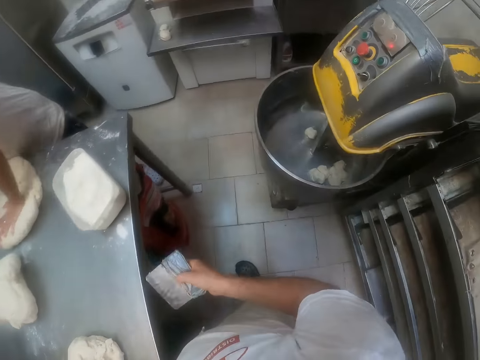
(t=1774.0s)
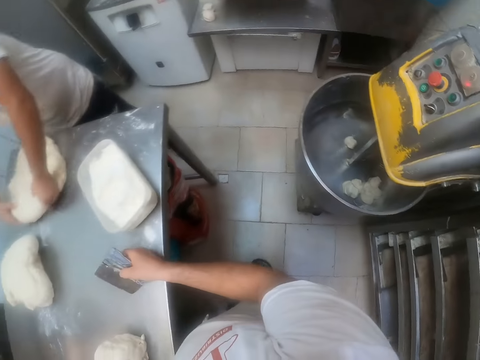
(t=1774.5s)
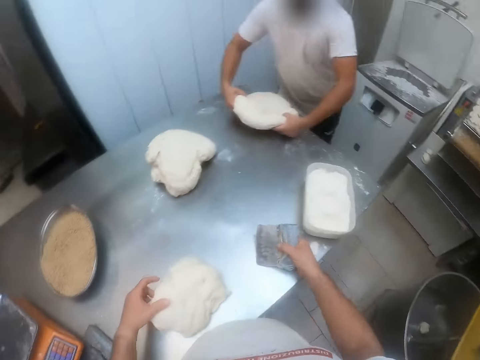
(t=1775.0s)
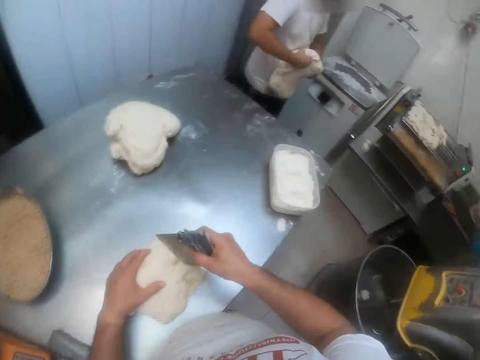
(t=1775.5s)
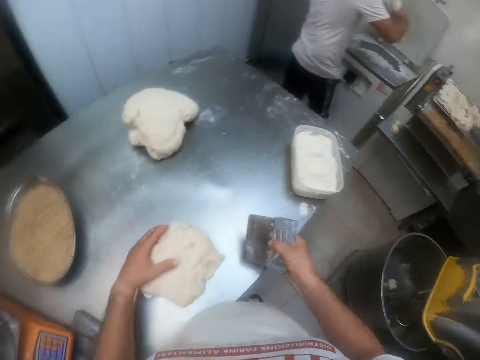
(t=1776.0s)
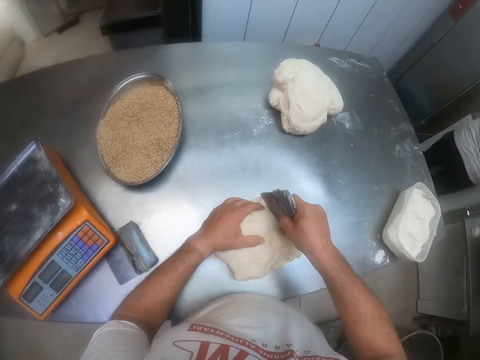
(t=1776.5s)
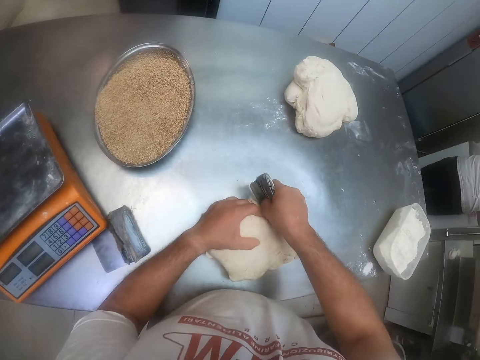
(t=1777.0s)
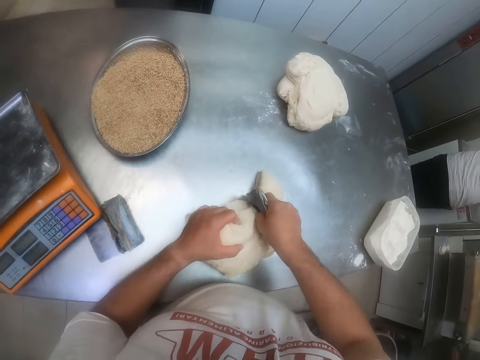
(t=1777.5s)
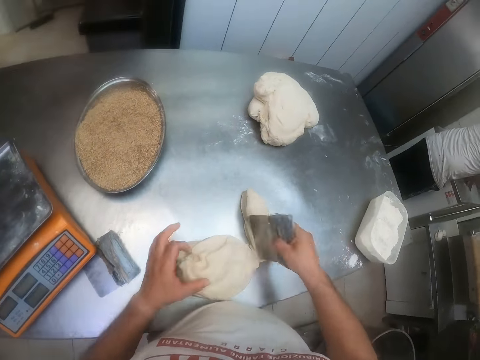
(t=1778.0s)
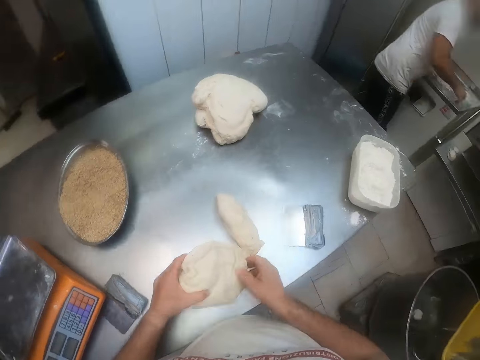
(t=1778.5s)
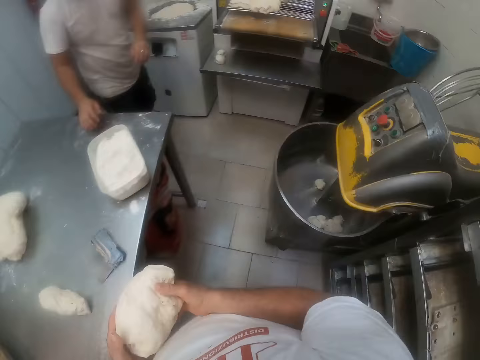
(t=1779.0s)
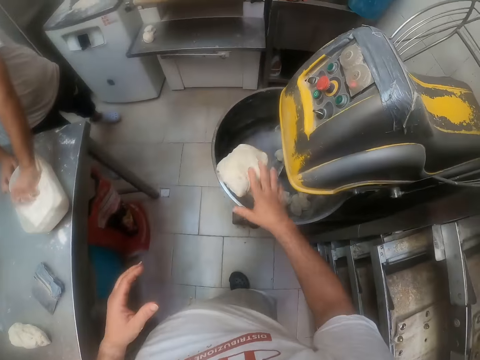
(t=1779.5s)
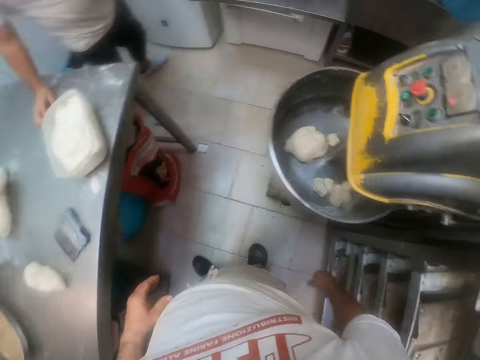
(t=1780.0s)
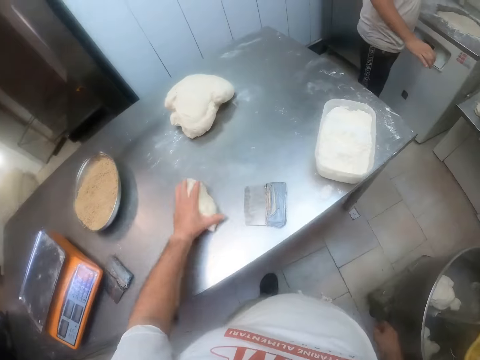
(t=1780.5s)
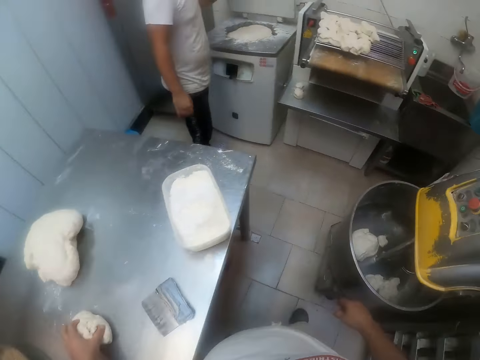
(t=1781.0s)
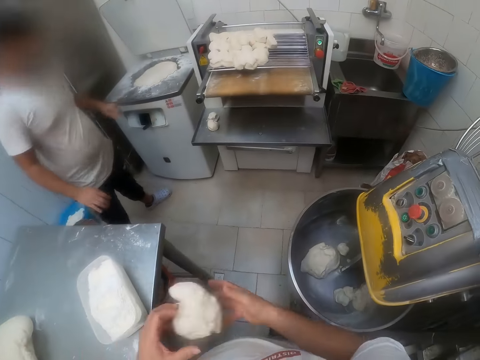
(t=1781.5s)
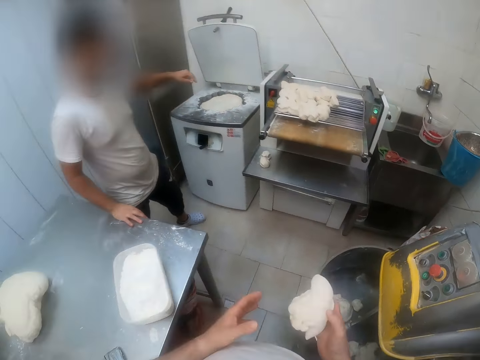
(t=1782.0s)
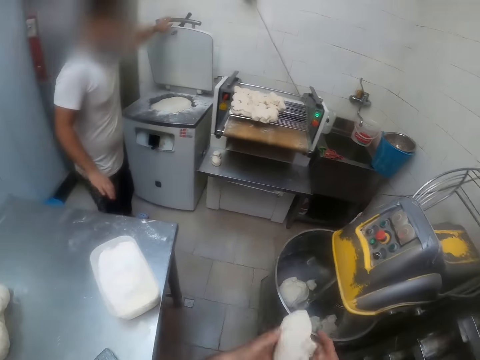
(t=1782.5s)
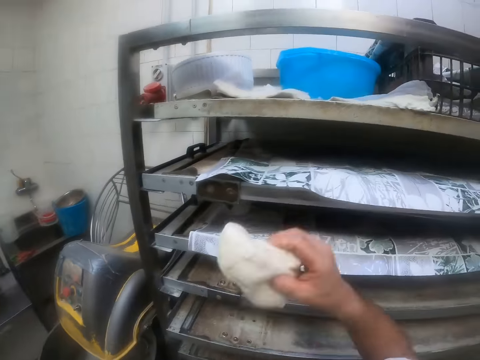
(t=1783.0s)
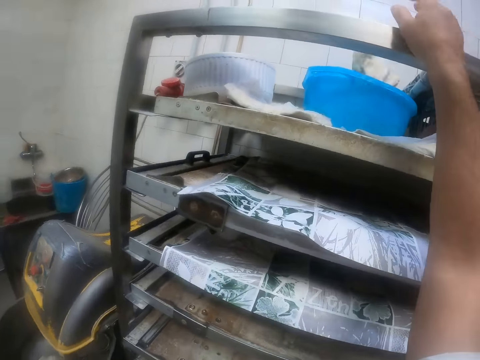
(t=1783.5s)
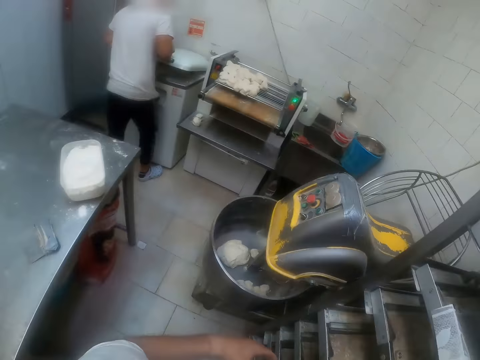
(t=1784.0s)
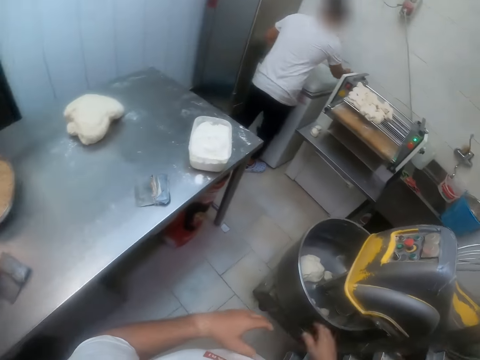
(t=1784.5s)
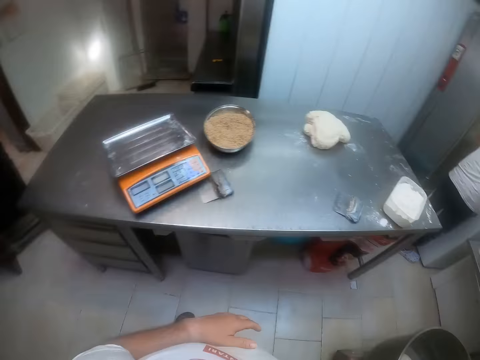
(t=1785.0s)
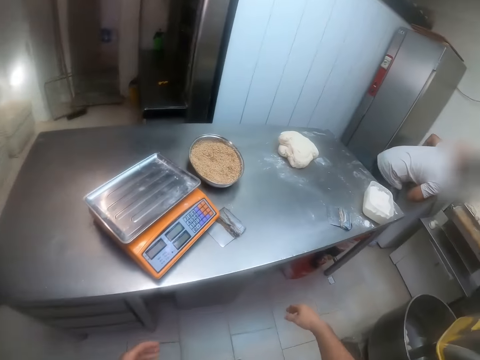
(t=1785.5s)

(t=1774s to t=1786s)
A man picks up the dough with both hands. The man puts the dough into the dough divider with both hands. The camera wearer cuts the dough on the table with the scraper in his right hand. He puts the scraper on the table with his right hand. He picks up the dough from the table with both hands. The man packs flour from the bowl on the table with his left hand. The camera wearer throws the dough into the mixing bowl with his right hand. He picks up a piece of dough from the table with his left hand. The man throws the flour on the dough in the dough divider with his left hand. The camera wearer holds the dough with his right hand. He talks to the man. He holds the dough with his left hand. He holds the dough with his right hand. The man pulls down the lid of the dough divider with his left hand. The camera wearer throws the dough over a shelf with his right hand. He puts the dough in the bowl.

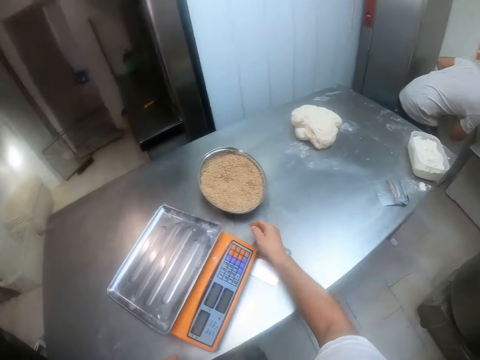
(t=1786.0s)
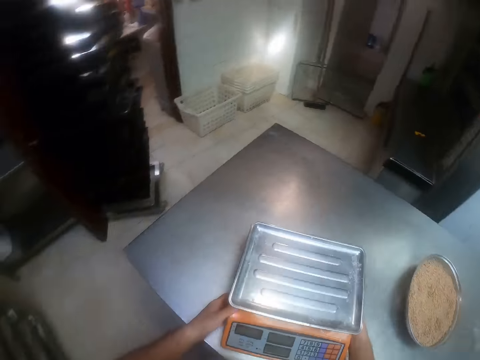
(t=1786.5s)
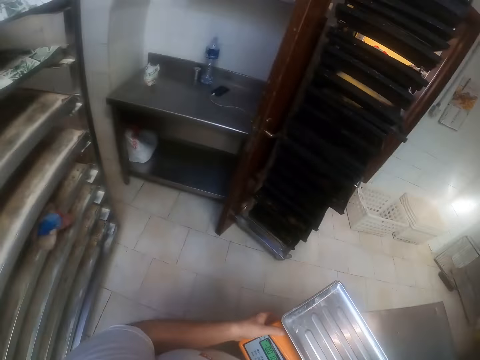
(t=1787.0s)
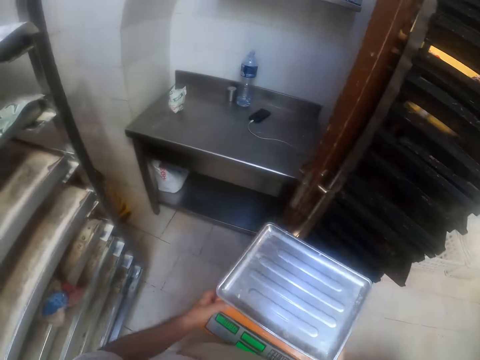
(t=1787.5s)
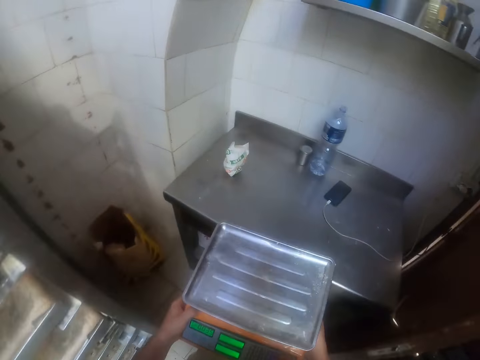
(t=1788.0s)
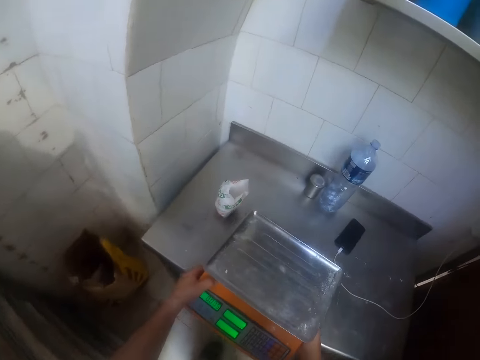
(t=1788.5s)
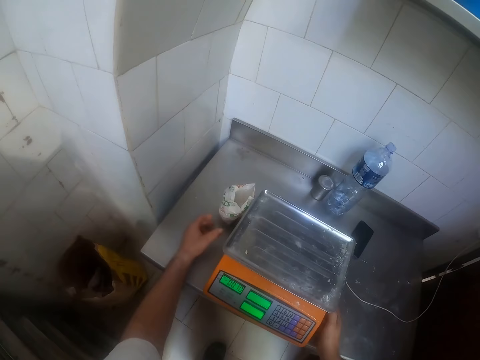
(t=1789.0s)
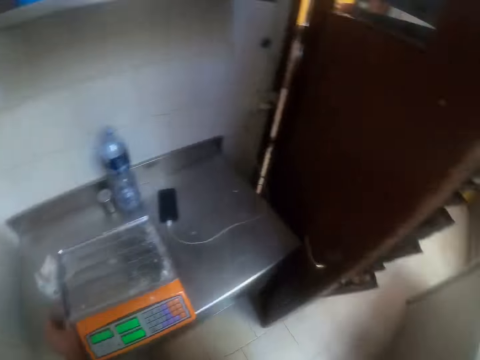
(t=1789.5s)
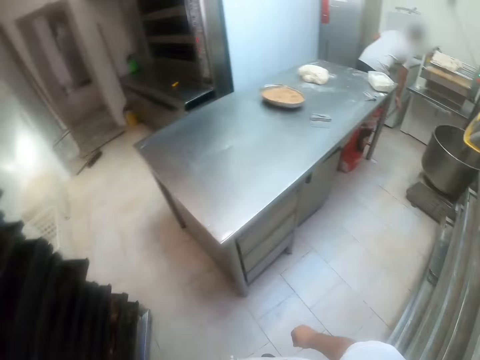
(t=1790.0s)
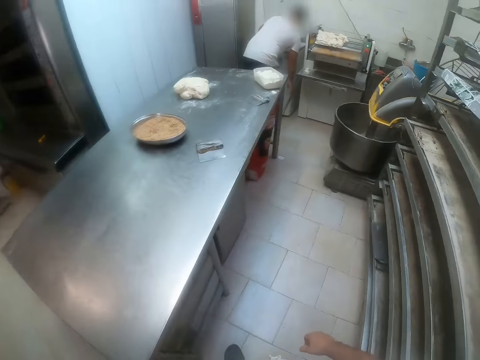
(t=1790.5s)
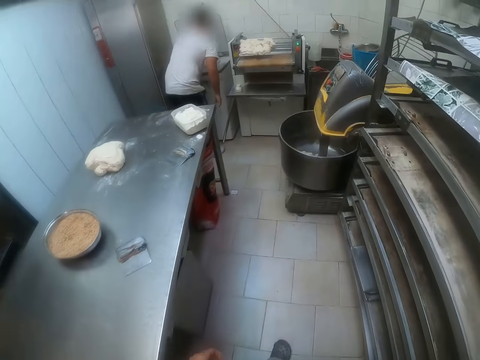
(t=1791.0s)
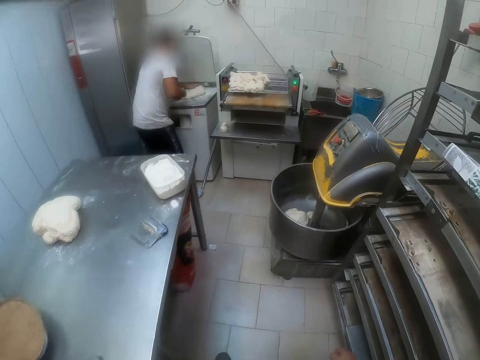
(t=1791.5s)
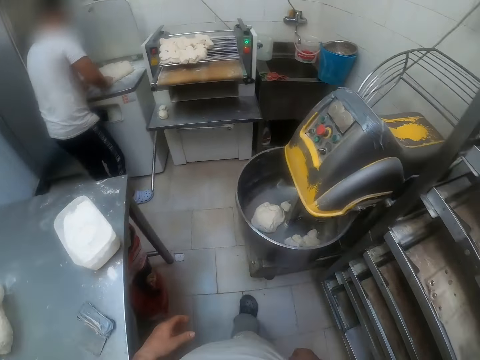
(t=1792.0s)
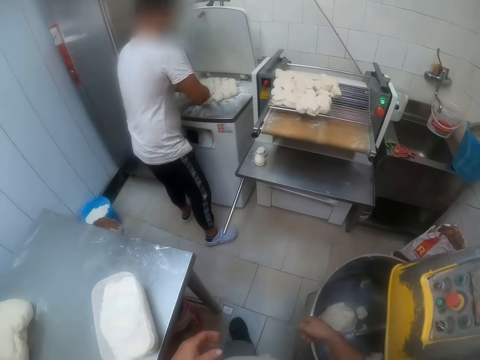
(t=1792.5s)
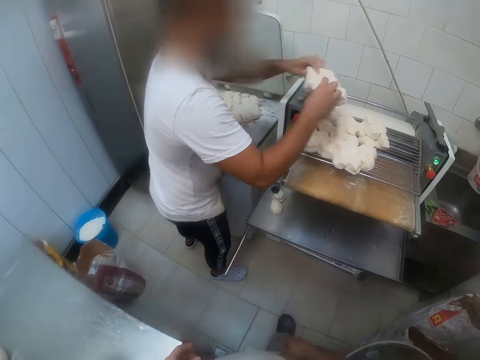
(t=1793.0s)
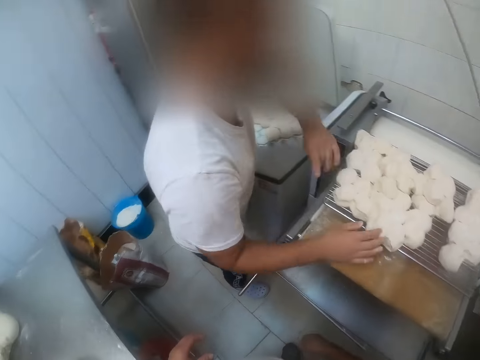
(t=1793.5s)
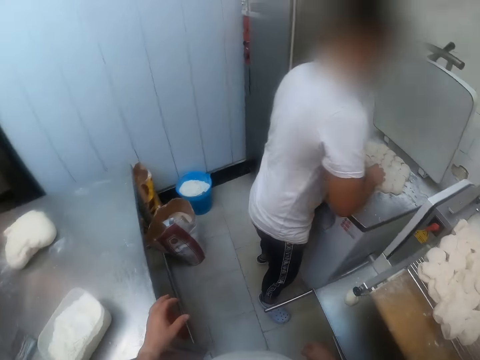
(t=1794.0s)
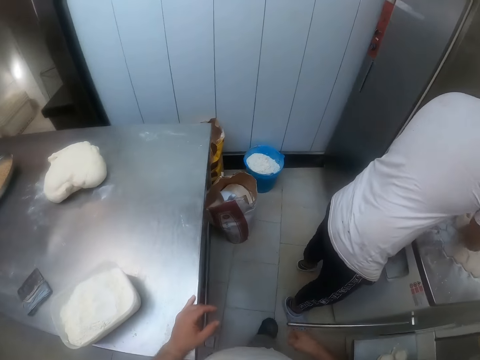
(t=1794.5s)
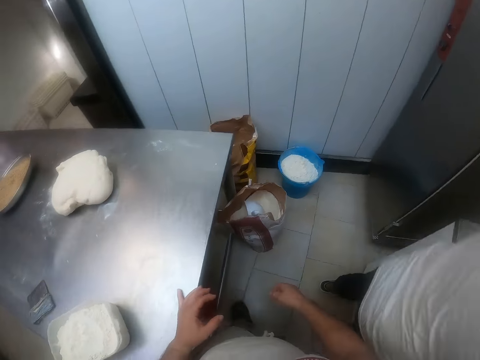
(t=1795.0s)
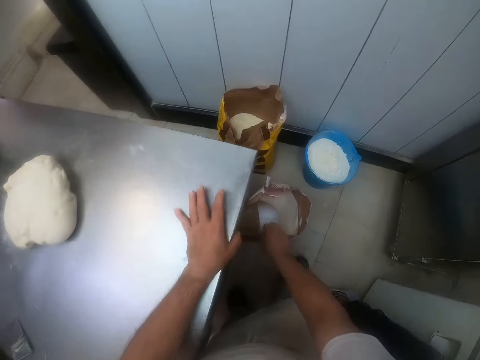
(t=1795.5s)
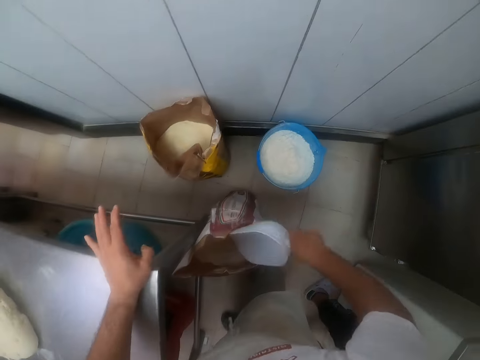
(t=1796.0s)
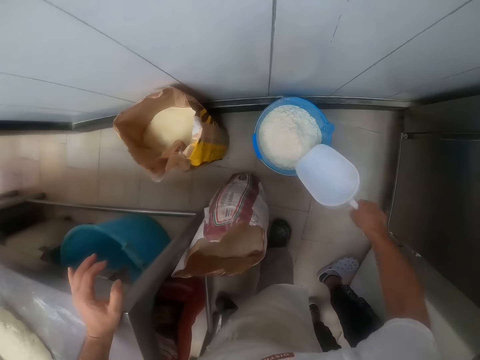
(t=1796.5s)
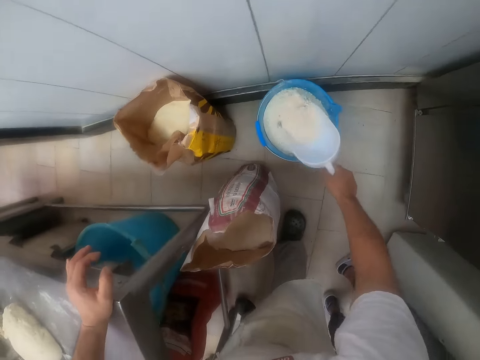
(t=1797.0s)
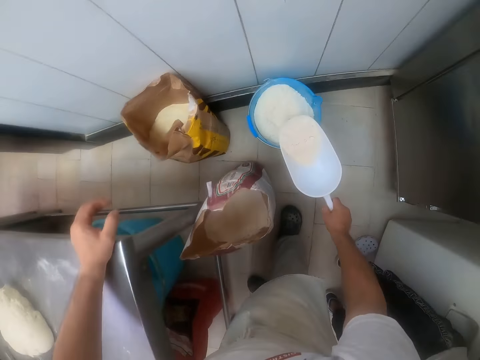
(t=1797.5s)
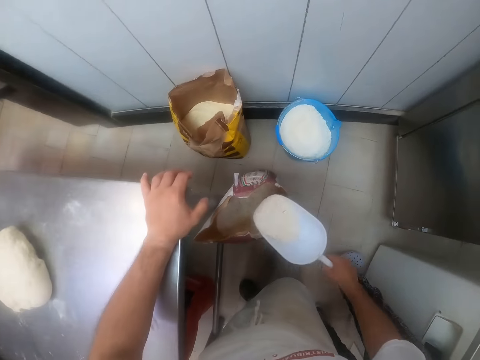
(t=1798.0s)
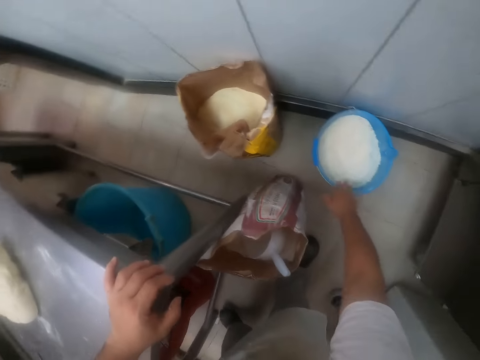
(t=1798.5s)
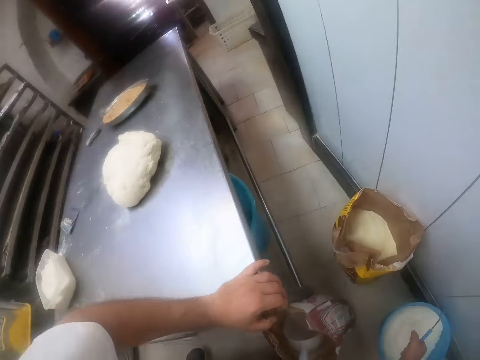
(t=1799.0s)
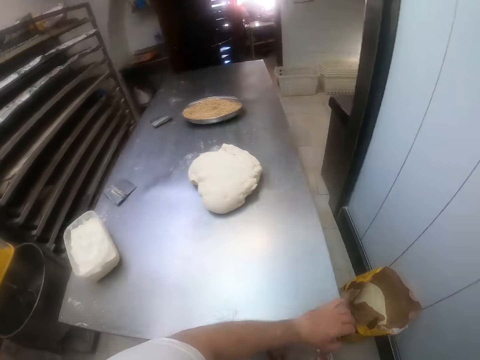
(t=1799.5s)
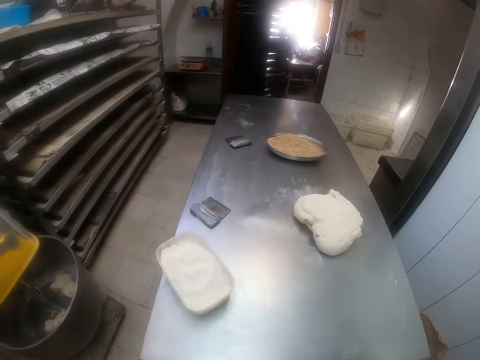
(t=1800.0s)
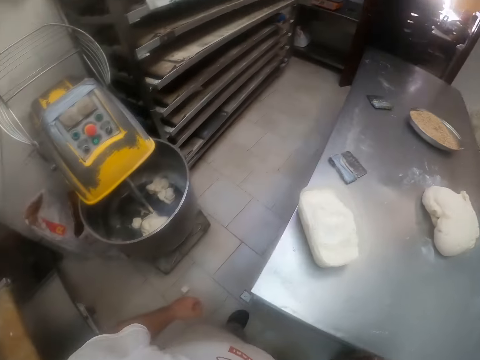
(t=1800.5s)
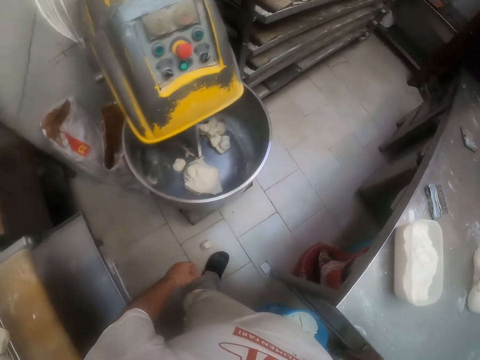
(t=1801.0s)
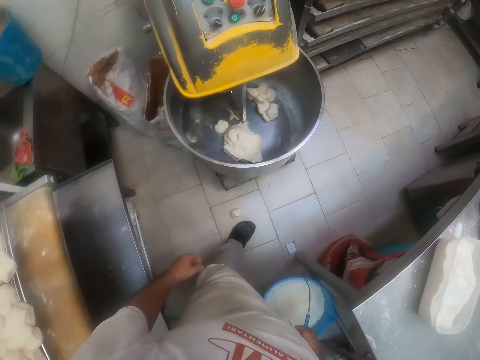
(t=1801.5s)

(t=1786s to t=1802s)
The camera wearer picks up the baking scale from the table with both hands. He puts the baking scale on the small table with both hands. He walks around. A man picks up dough from the dough divider with both hands. The man puts the dough on a dough sheeter with both hands. The camera wearer picks up the trowel from the bag of flour with his right hand. He packs flour from the bucket on the floor with the trowel in his right hand. He drops the trowel into the bag of flour with his right hand. He pours the flour in the sack. He picks up the bucket with the flour from the floor with his right hand.
